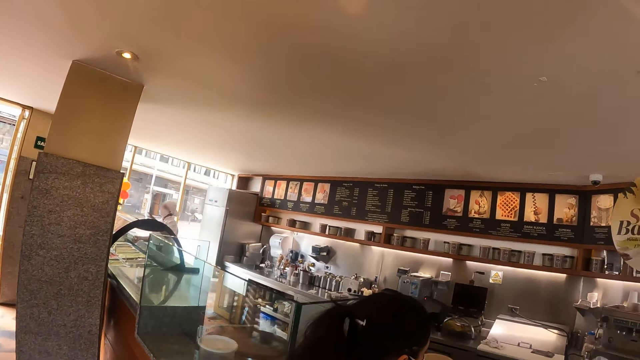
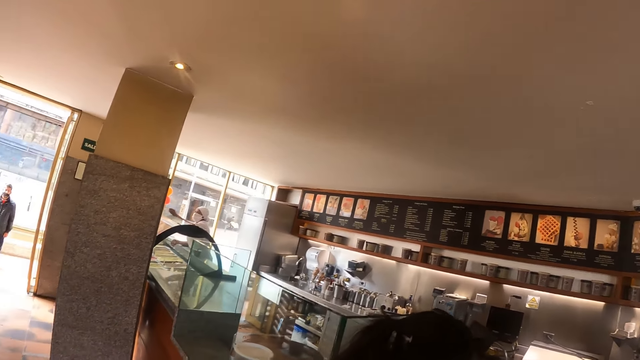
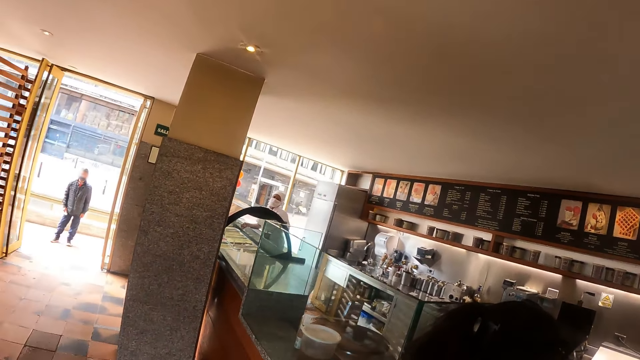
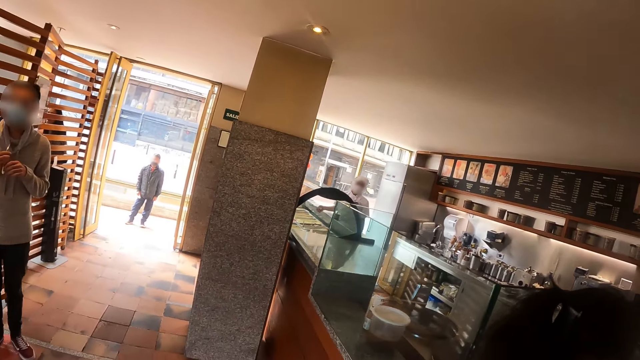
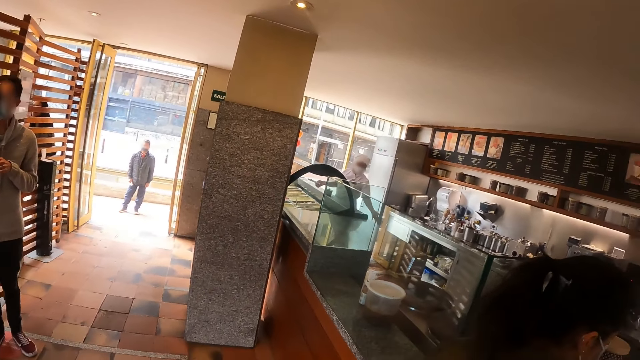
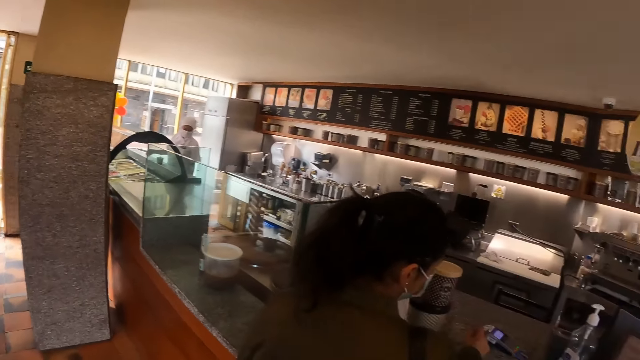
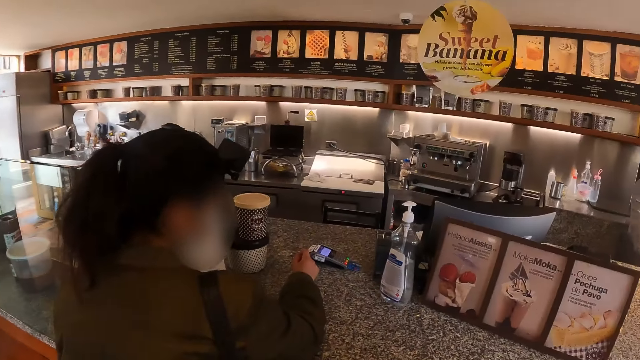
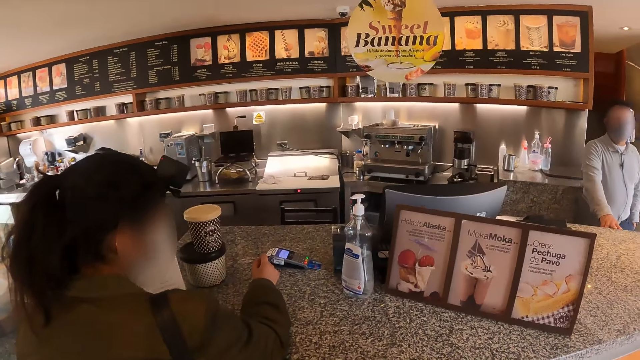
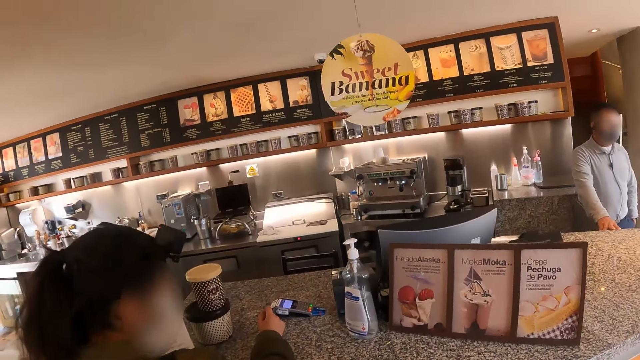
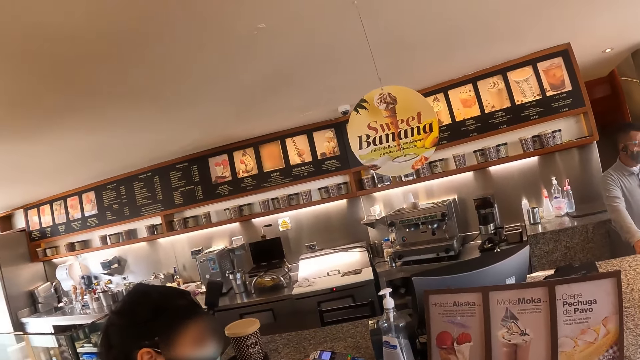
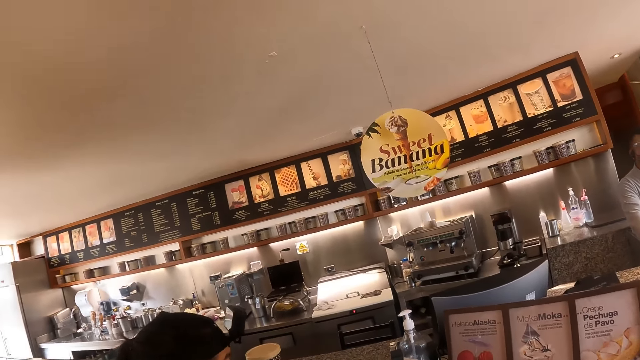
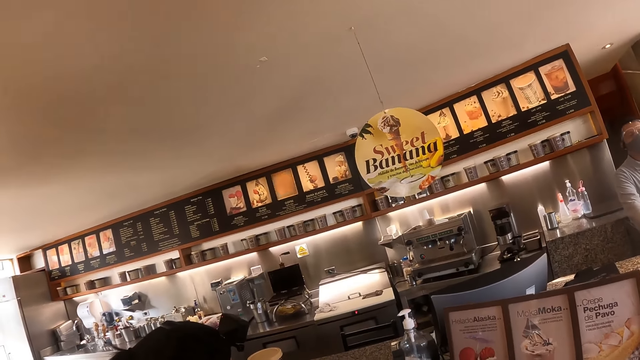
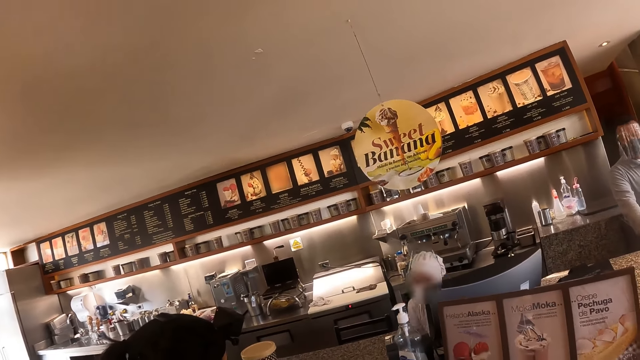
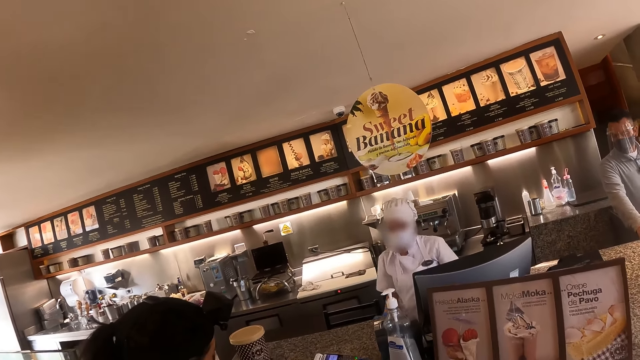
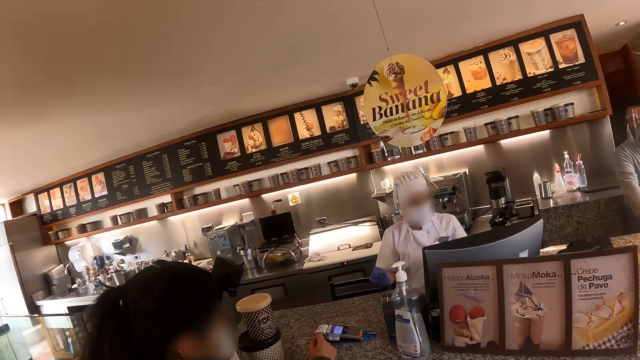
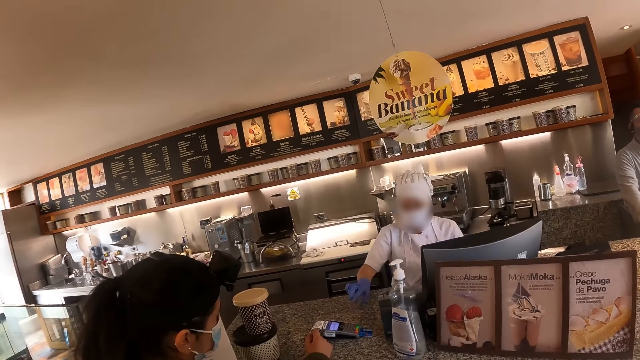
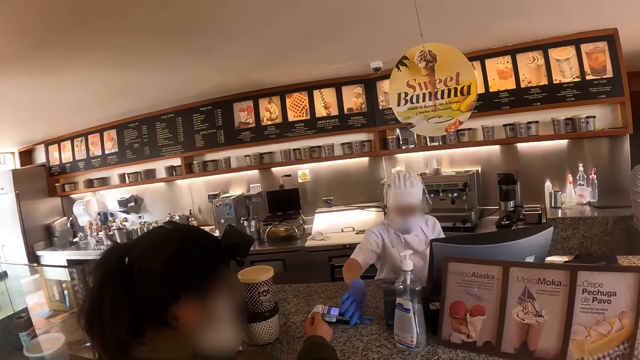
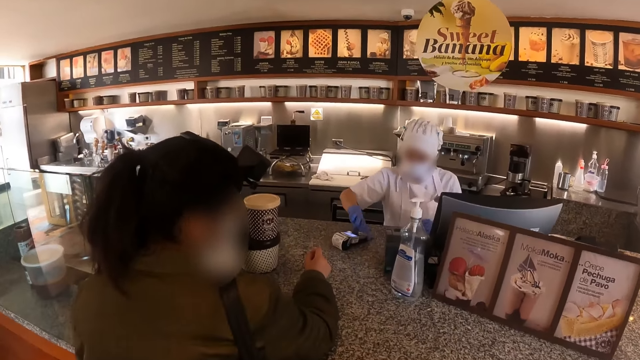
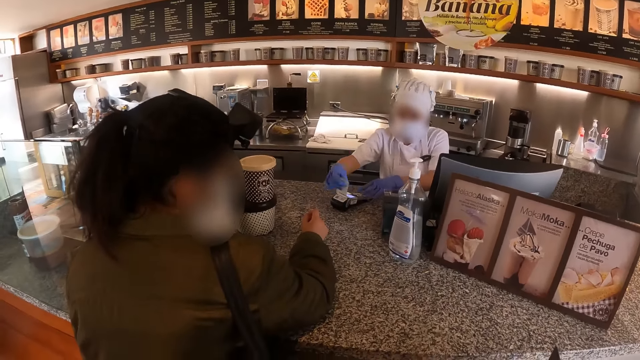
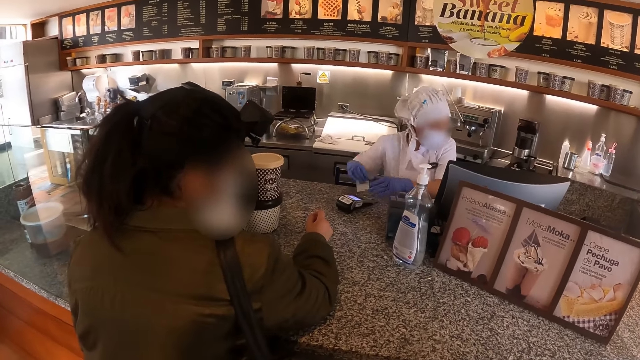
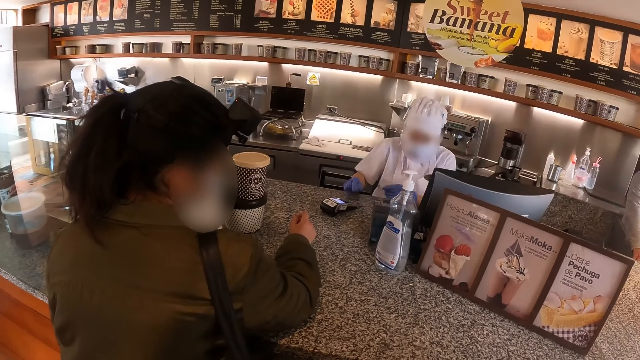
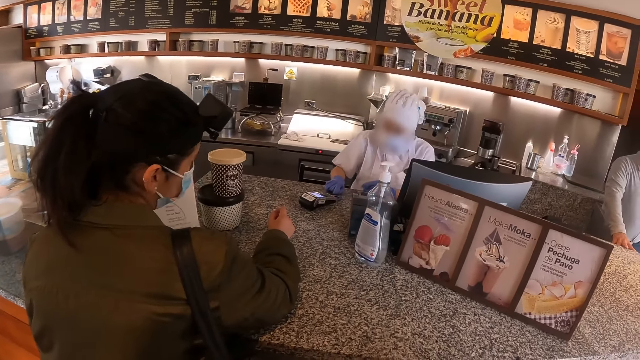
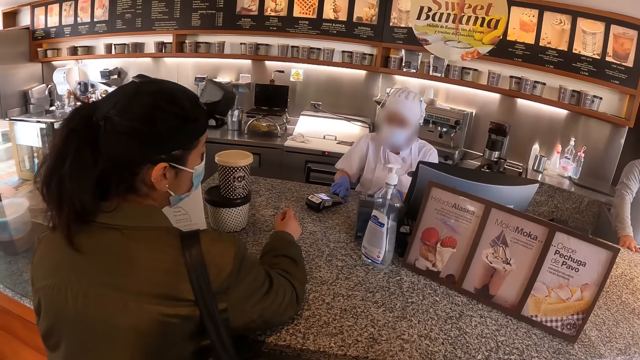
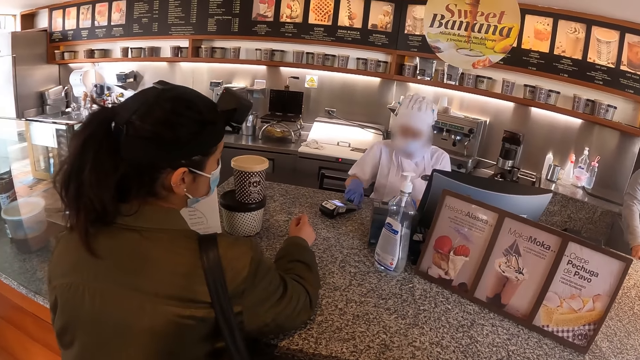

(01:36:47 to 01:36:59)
The camera wearer looks around the shop. The staff picks up the card machine, and cuts the receipt from the machine.

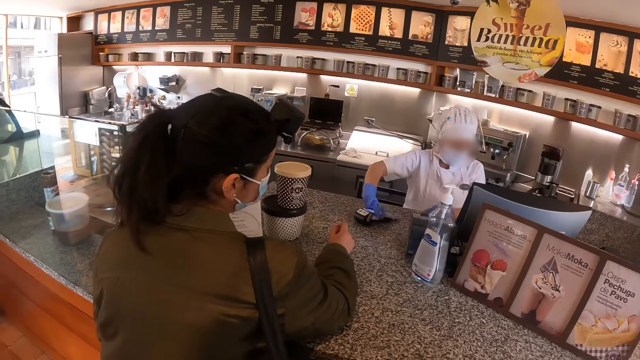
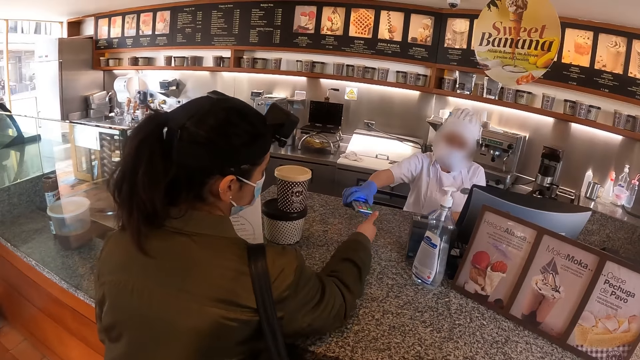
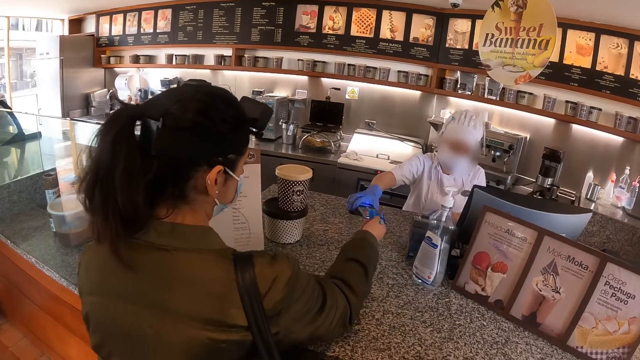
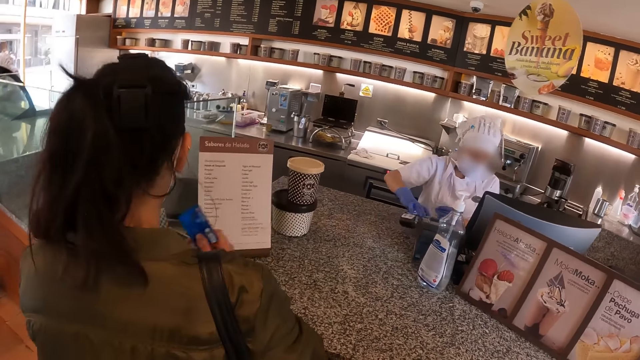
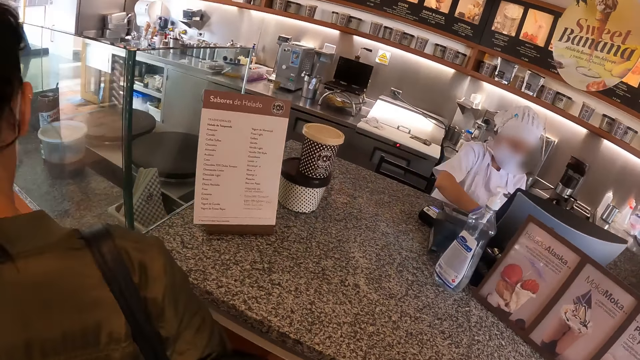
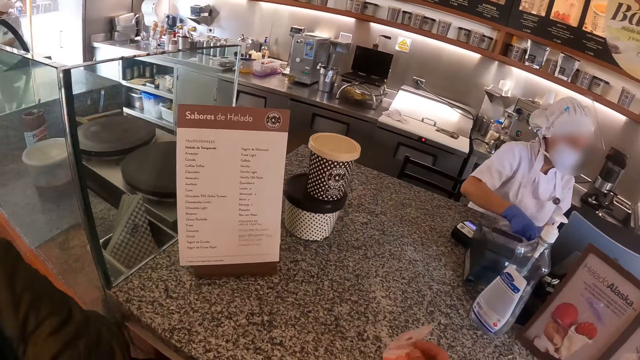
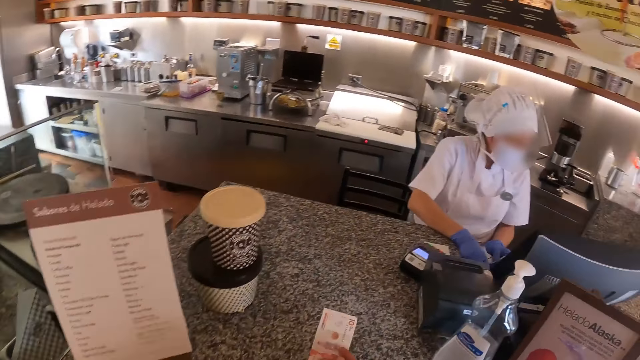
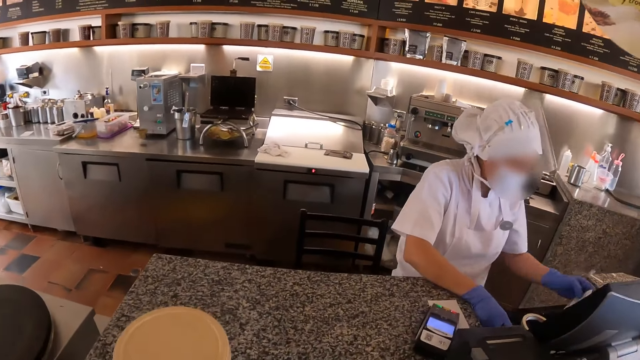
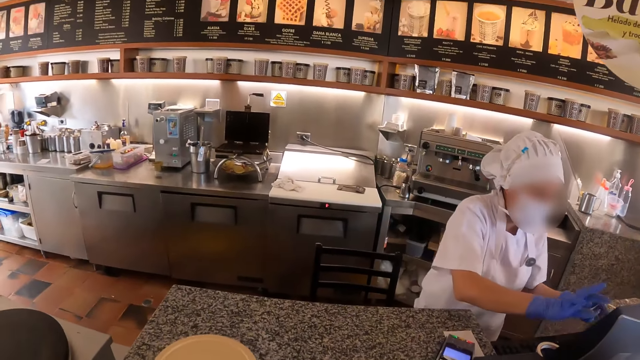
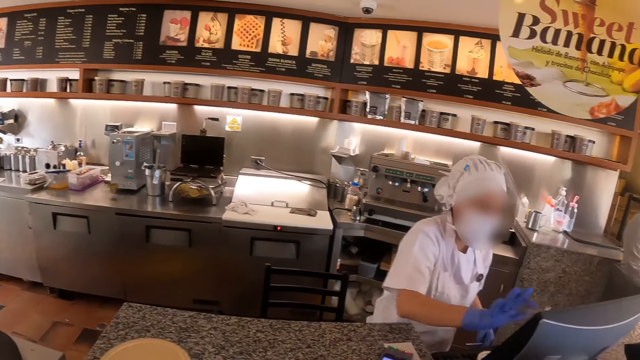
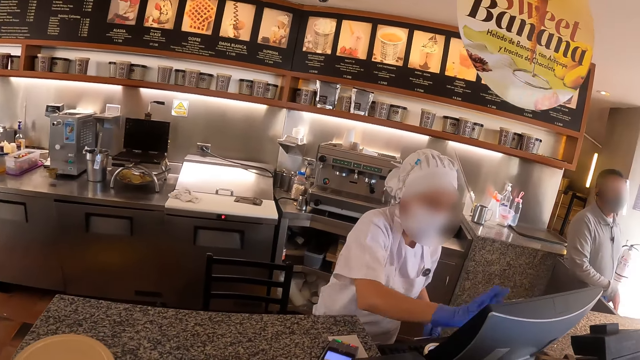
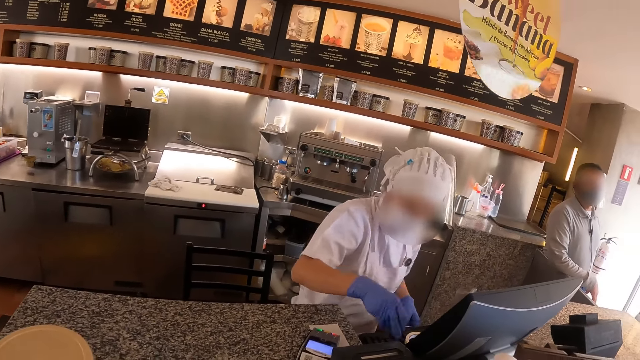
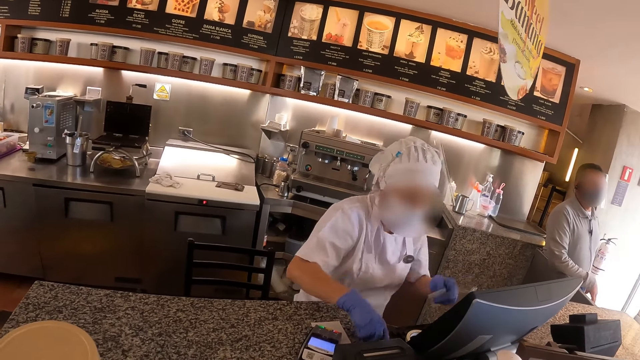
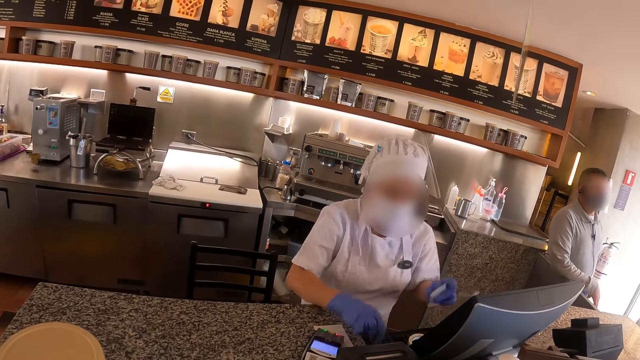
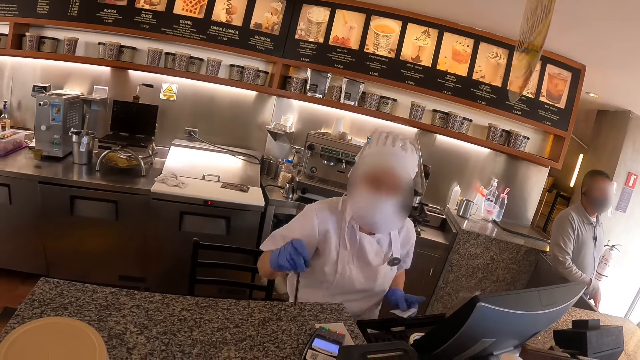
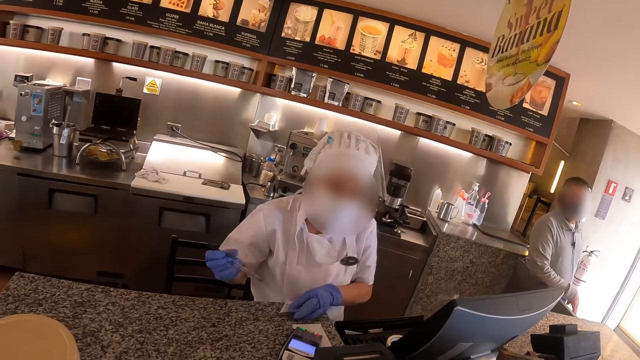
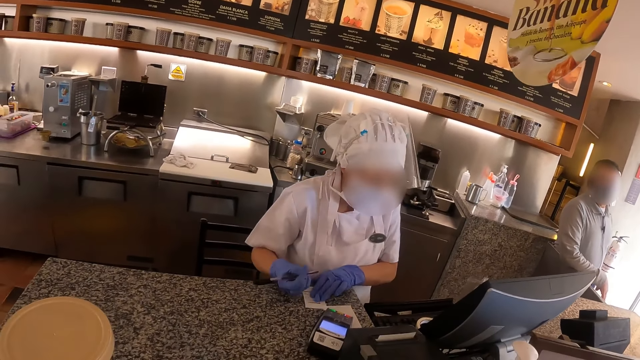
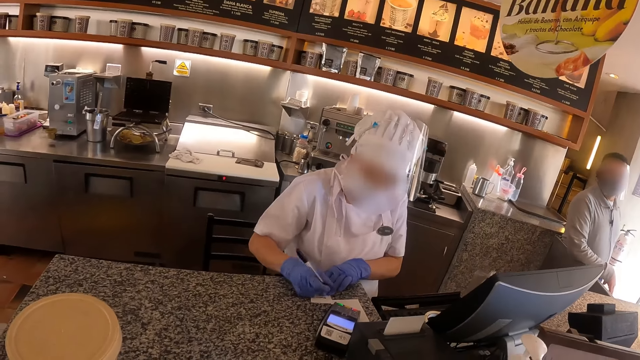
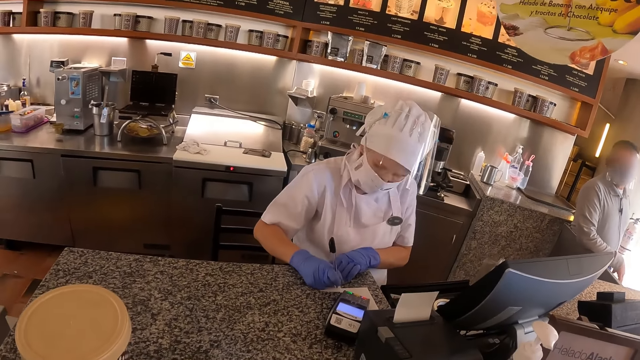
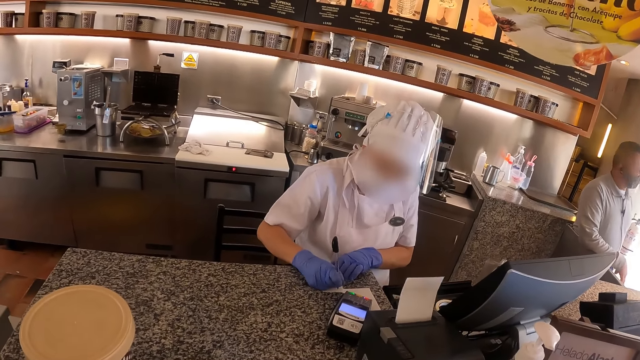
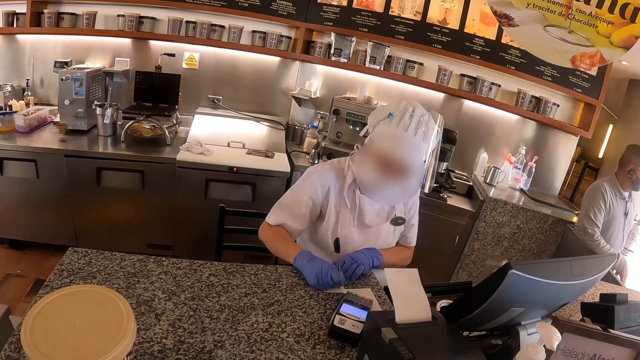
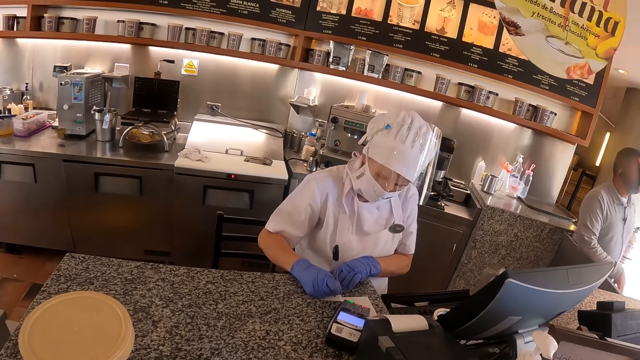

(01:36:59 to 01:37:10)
The staff gives out a card. The person picks up her card from the machine. The camera wearer moves to the counter. They hand out money. The staff operates the cash register machine, picks up a pen, and writes on the receipt.
